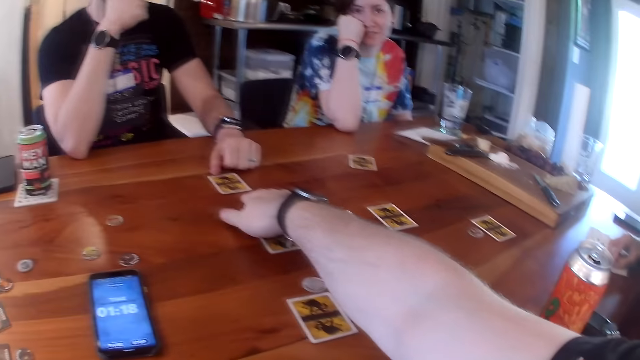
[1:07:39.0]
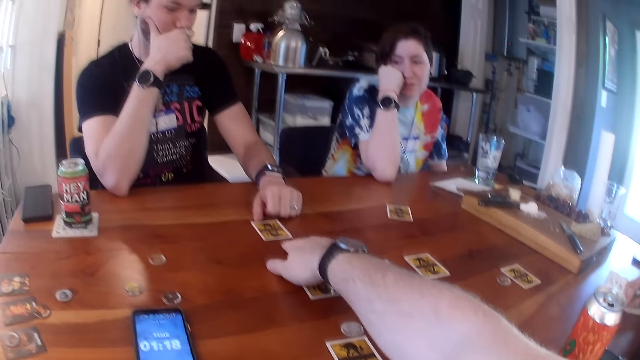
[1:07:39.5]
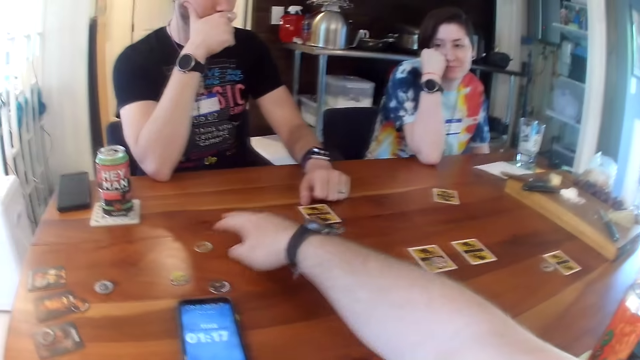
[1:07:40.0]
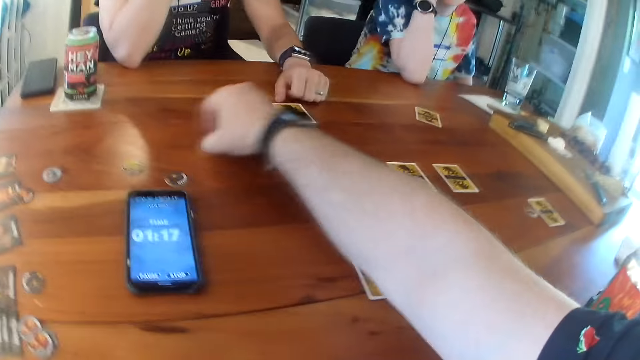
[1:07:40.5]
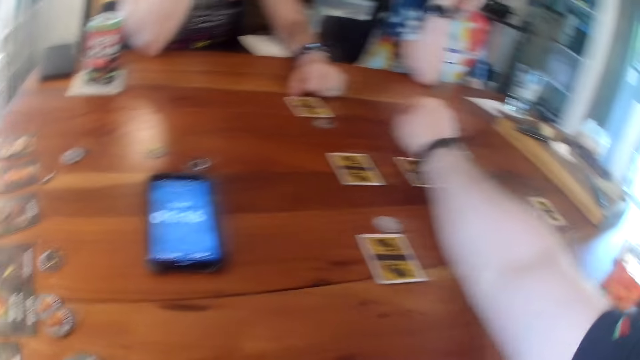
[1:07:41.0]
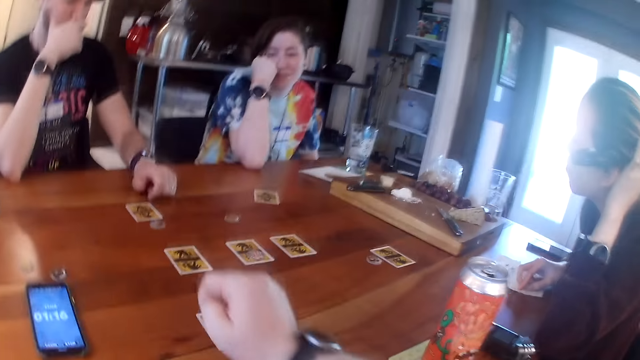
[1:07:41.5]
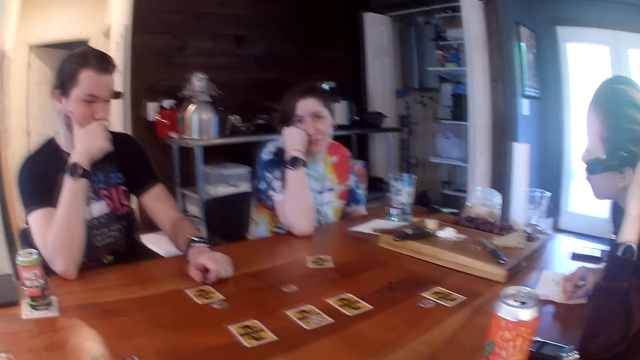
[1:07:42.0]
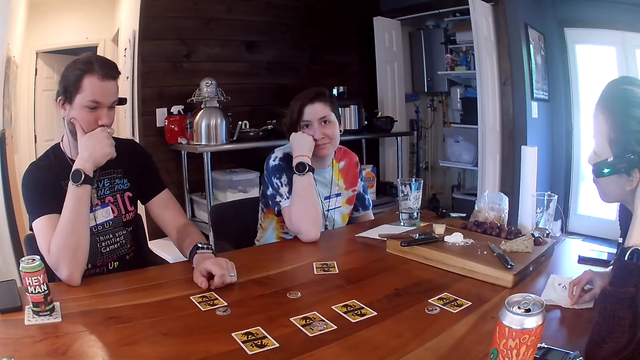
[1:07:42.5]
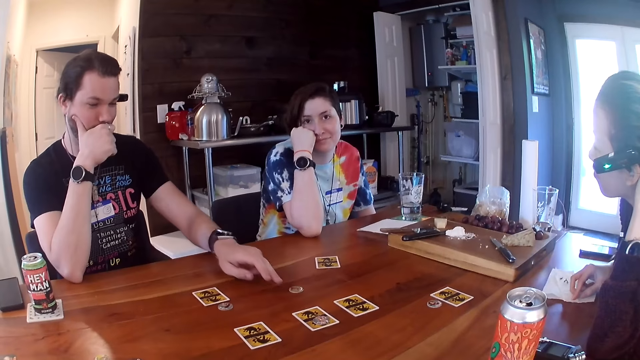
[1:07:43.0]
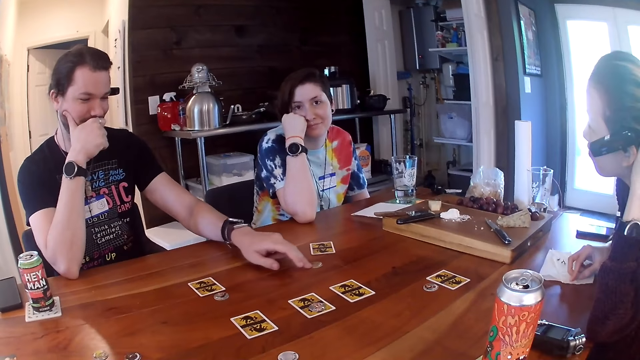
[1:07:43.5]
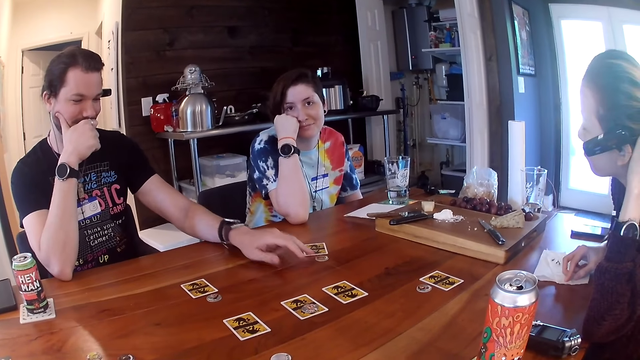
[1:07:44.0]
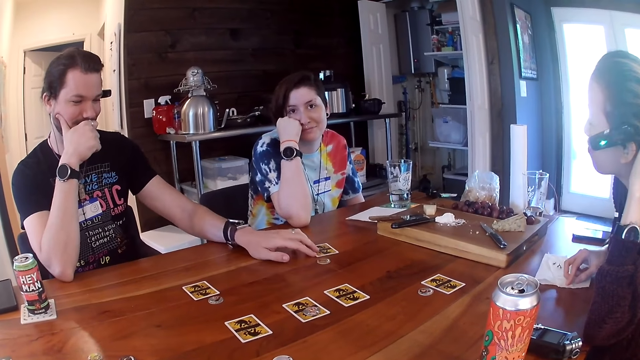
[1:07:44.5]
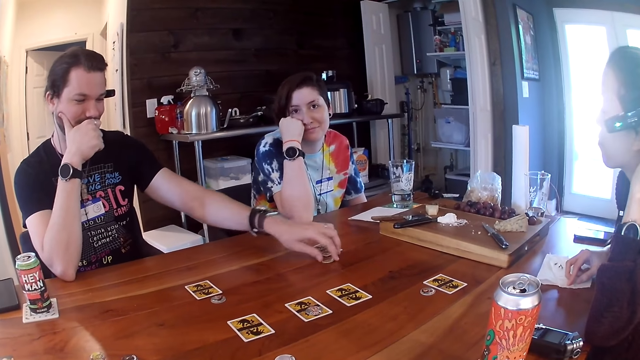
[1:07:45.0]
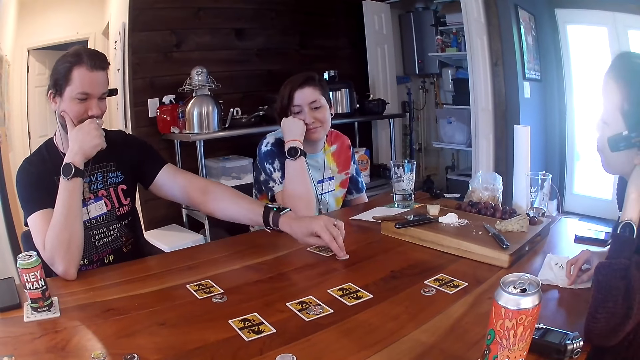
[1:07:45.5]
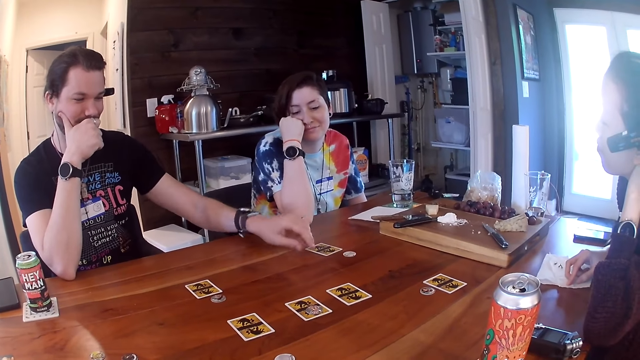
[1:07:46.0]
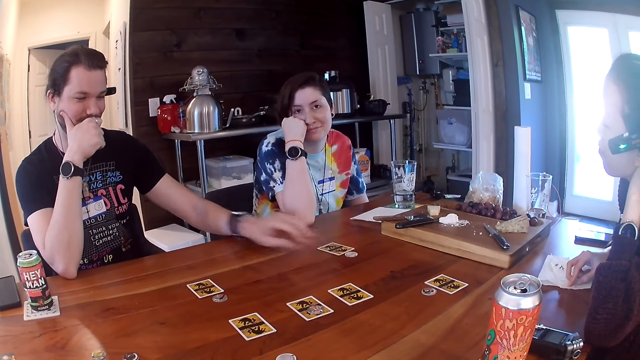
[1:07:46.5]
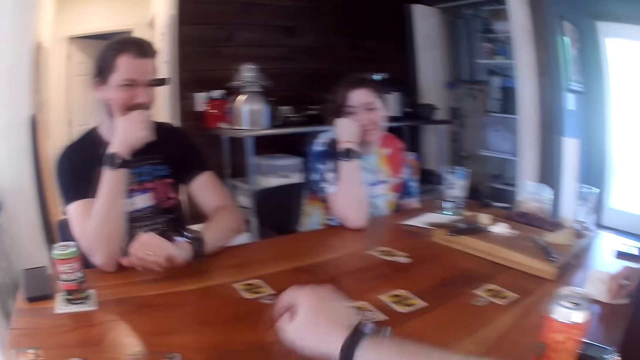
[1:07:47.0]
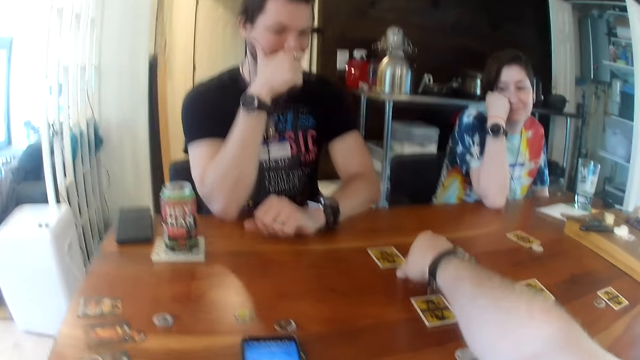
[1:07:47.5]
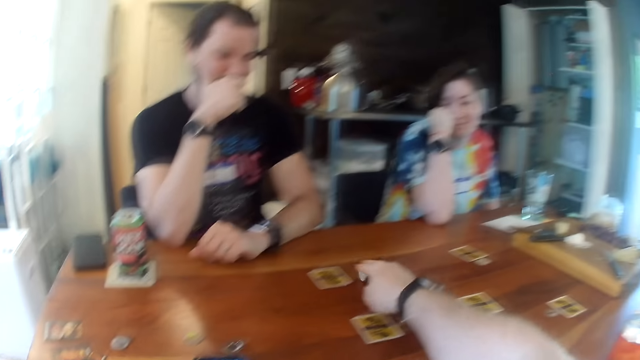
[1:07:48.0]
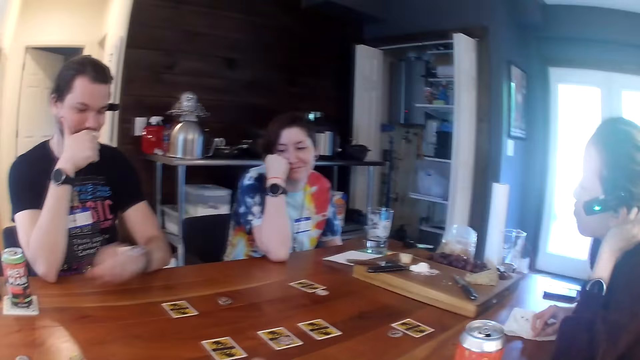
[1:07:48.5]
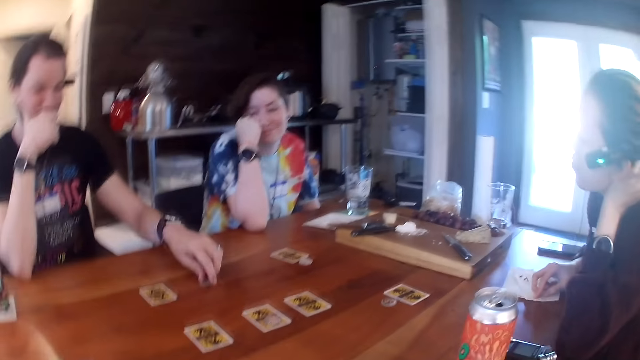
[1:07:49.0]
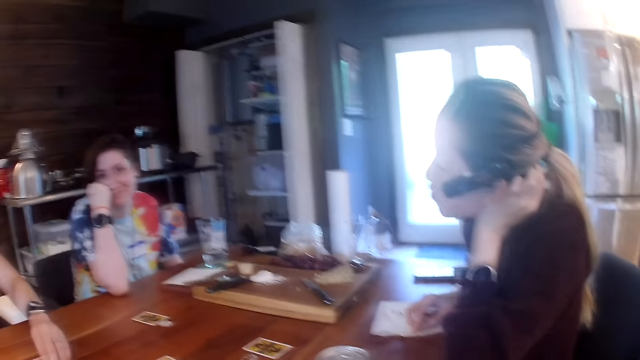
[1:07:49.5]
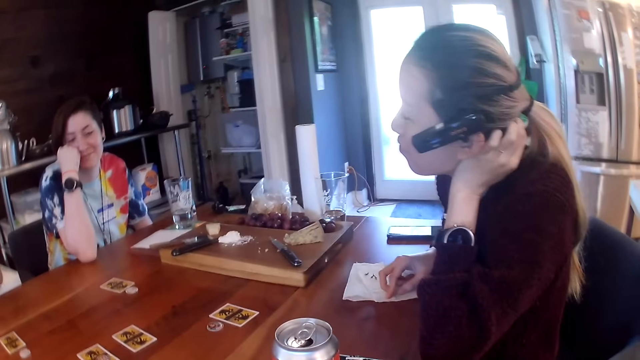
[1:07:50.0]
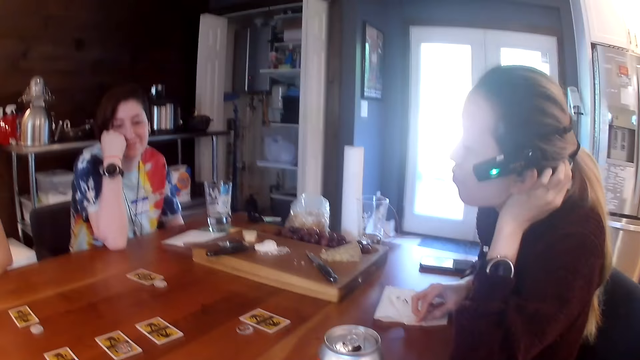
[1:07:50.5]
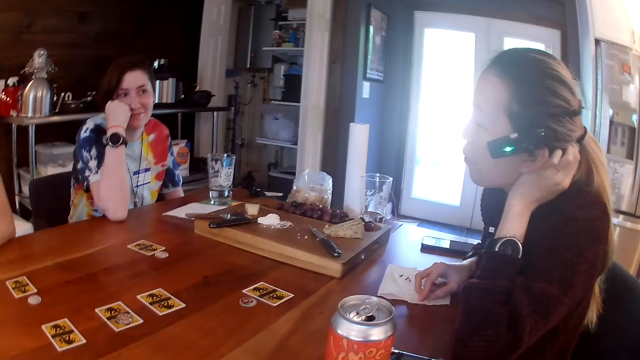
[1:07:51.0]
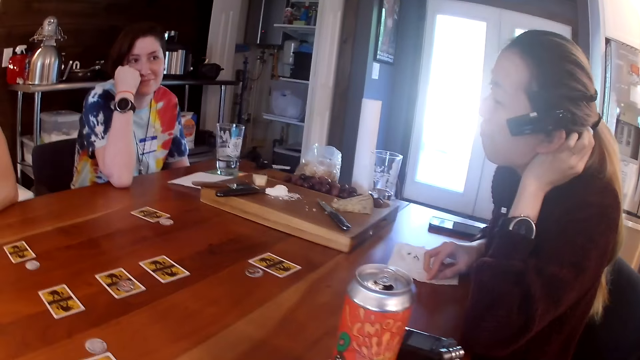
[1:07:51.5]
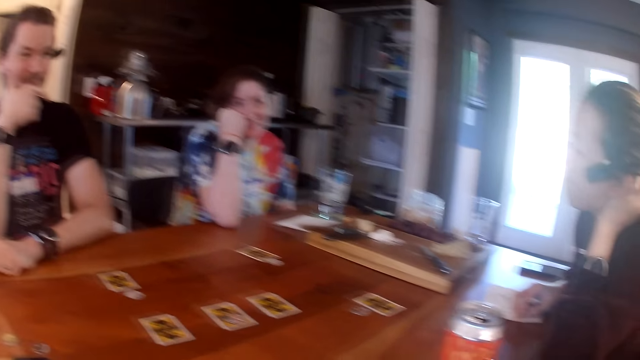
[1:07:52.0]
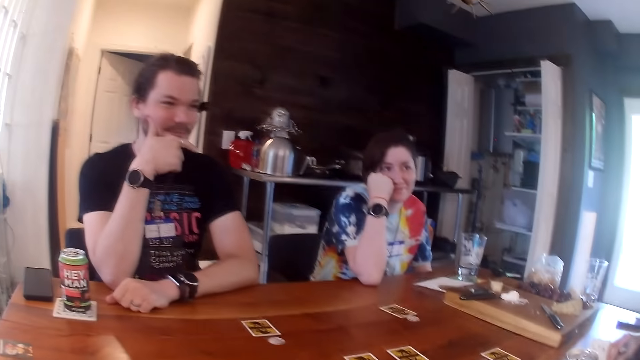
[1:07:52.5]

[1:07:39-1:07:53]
A man moves a coin with his left hand. The man flips the coin with his left hand. Another man flips the game token on the table with his left hand. The other man shifts the card on the table with his left hand. The other man places his left hand on the table. The camera wearer flips the game token on the table with his right hand. The other man moves the game token on the table with his left hand. The camera wearer interacts with a woman. He looks around.

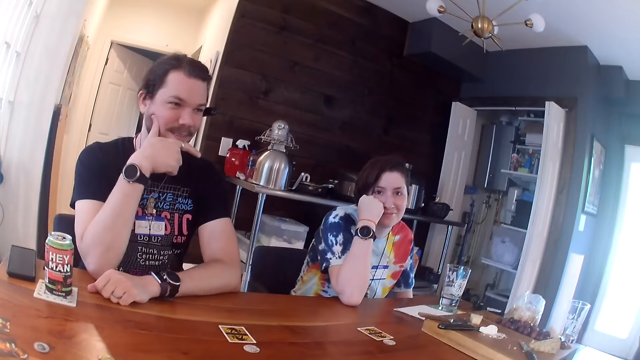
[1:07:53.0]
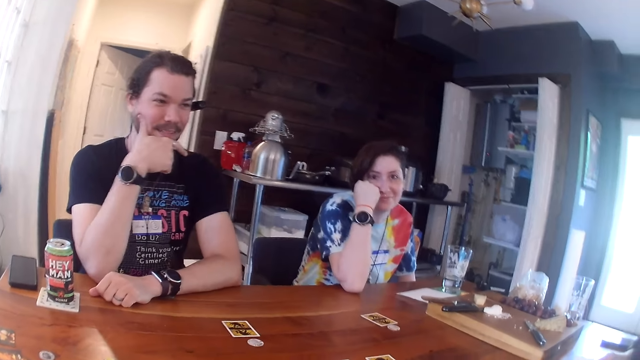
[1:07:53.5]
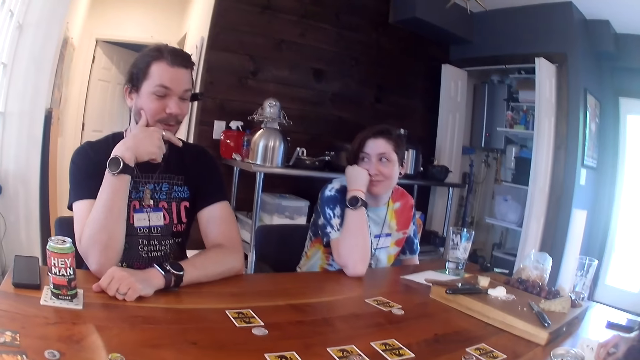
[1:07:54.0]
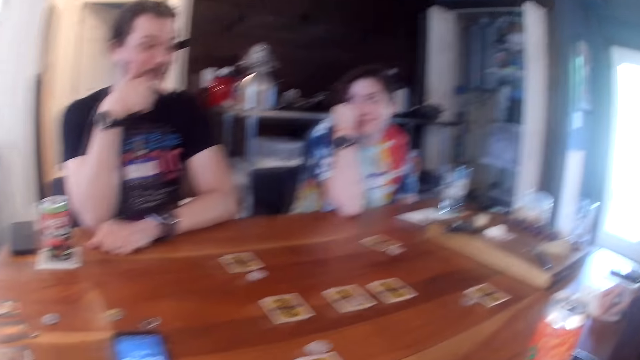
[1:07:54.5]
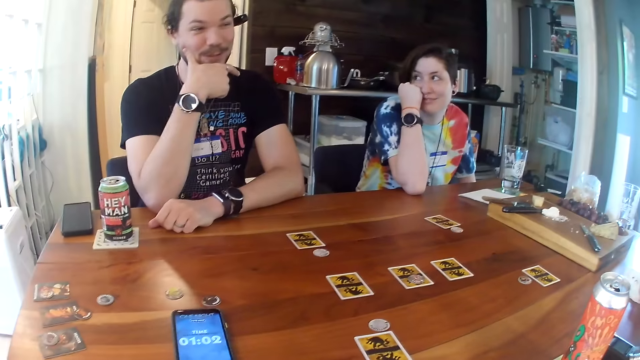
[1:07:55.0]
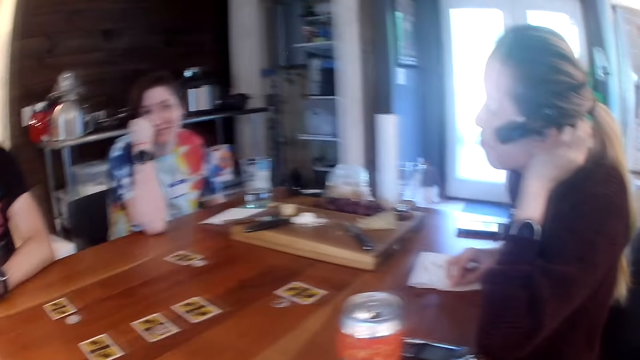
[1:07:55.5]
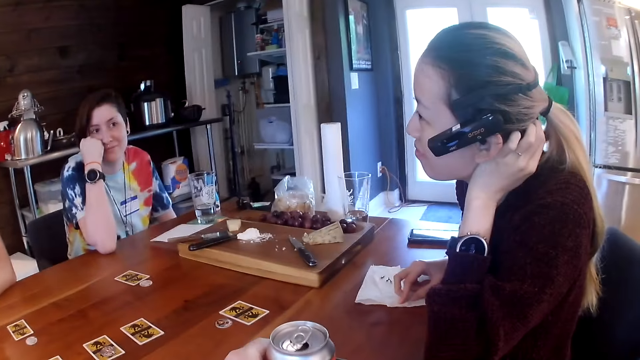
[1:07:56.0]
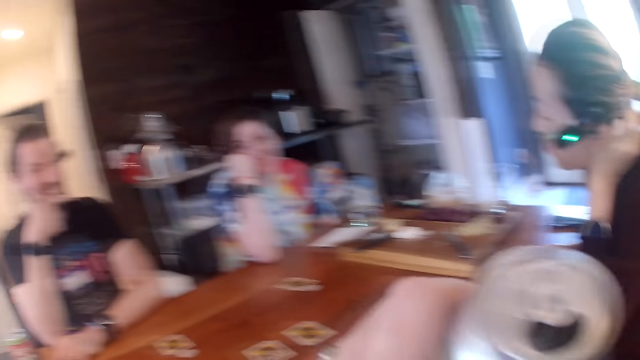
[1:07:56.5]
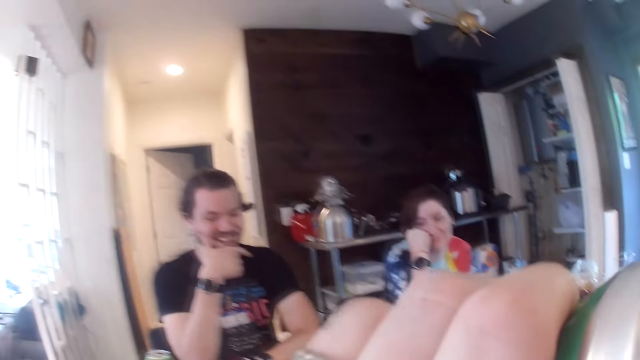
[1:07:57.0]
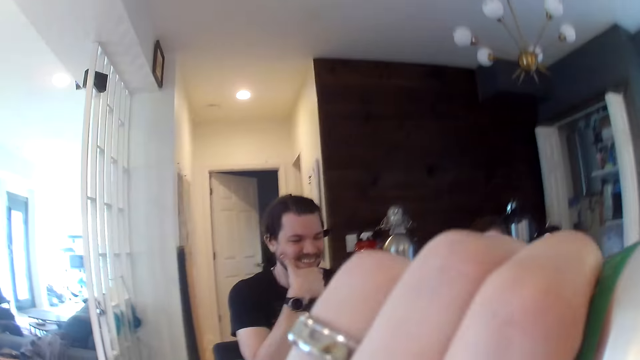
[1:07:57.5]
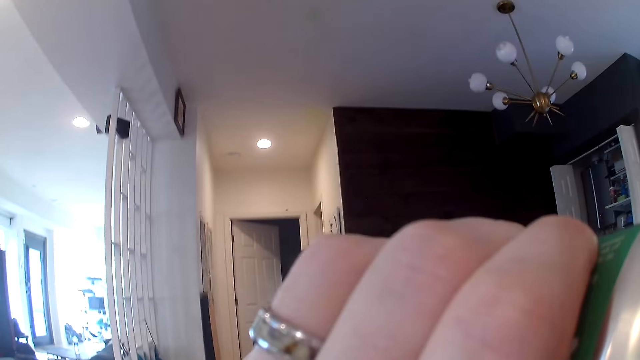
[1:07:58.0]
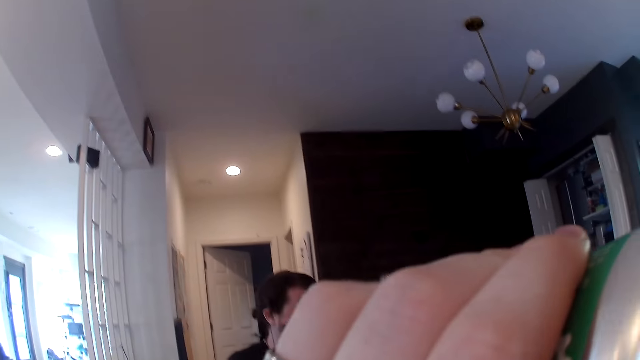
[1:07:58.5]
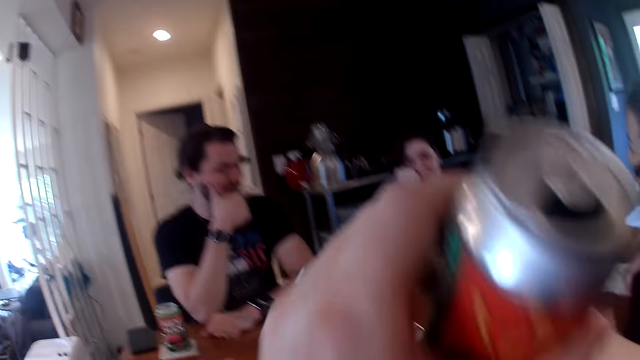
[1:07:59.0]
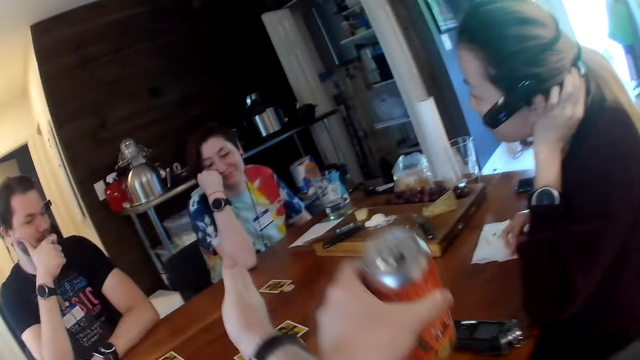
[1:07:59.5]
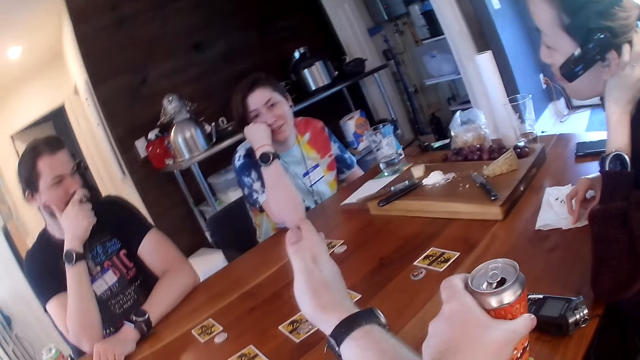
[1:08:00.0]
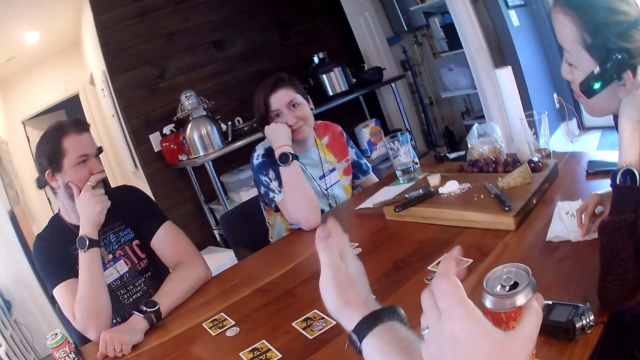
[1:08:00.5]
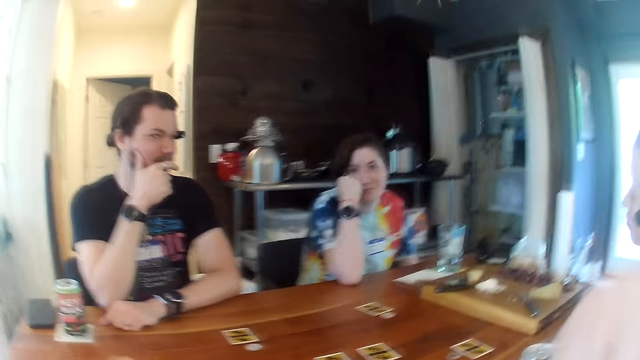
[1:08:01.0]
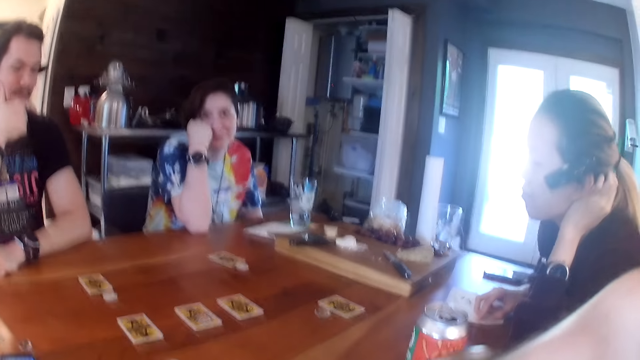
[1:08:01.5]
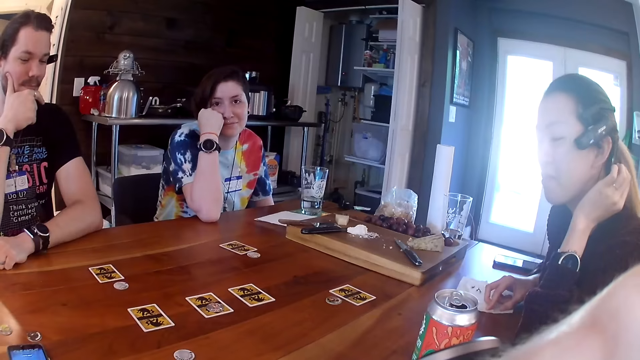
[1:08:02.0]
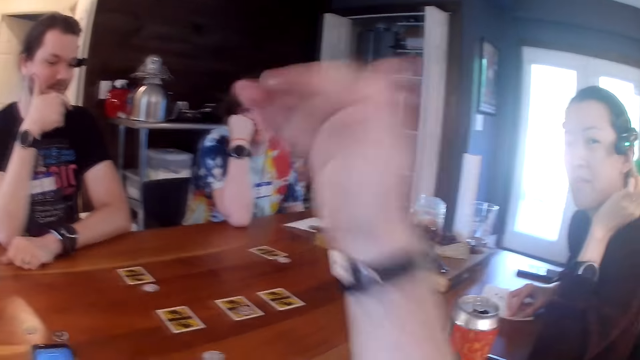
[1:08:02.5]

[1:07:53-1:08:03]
The man talks to the woman. The camera wearer picks up a can of drink from the table with his left hand. He takes a drink from the can of drink in his left hand. He drops the can of drink in his left hand on the table. He raises the right hand.
